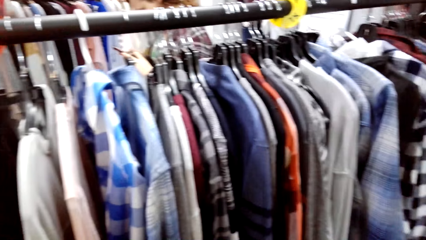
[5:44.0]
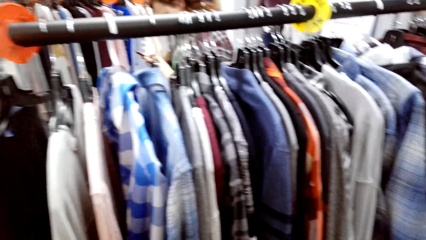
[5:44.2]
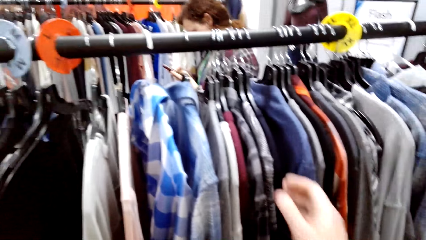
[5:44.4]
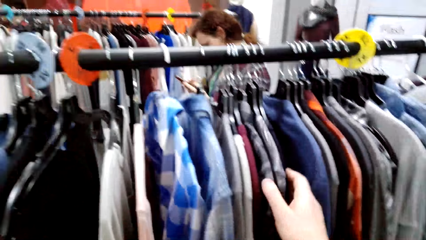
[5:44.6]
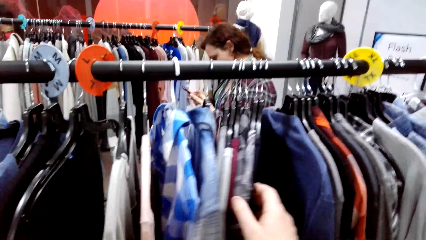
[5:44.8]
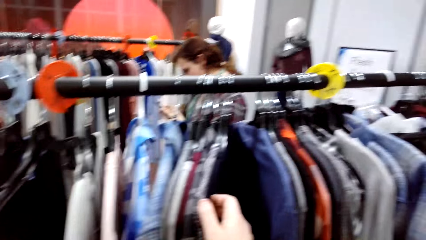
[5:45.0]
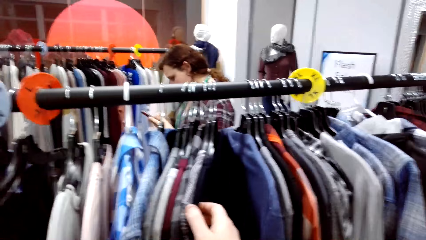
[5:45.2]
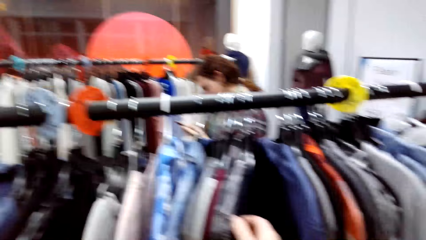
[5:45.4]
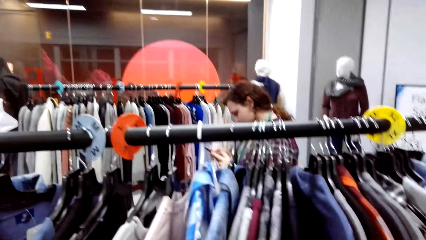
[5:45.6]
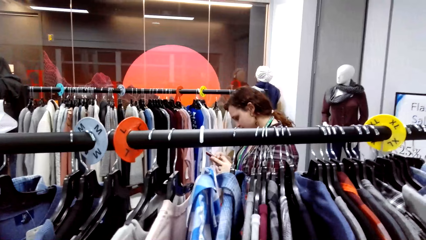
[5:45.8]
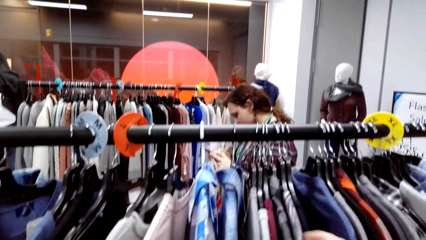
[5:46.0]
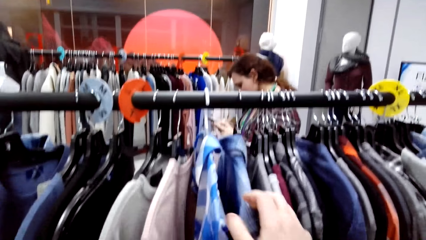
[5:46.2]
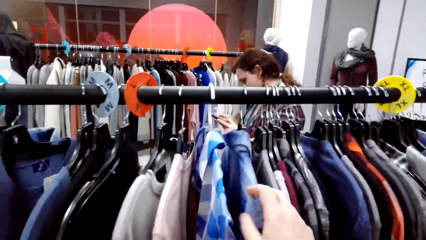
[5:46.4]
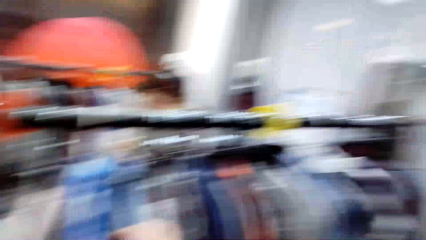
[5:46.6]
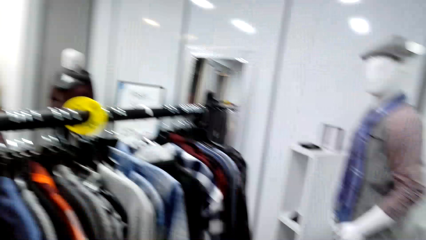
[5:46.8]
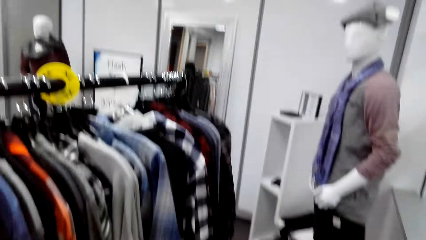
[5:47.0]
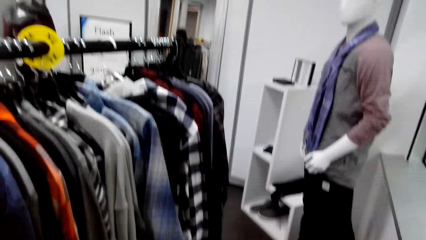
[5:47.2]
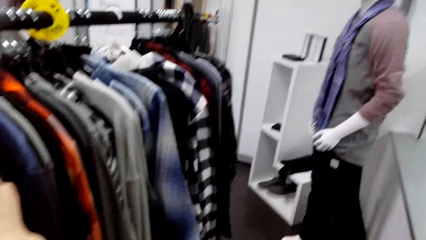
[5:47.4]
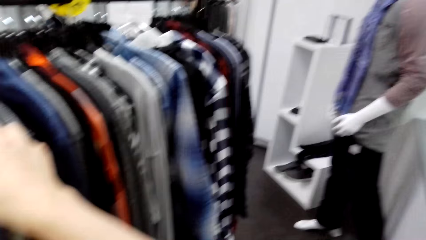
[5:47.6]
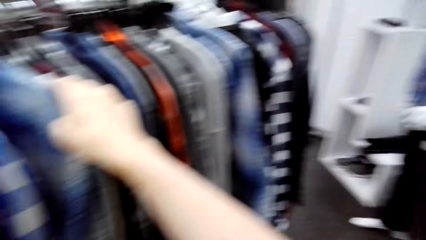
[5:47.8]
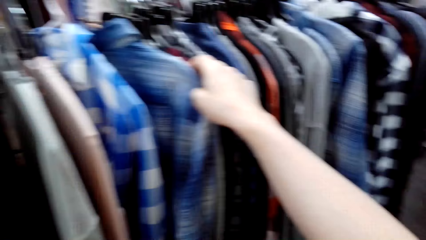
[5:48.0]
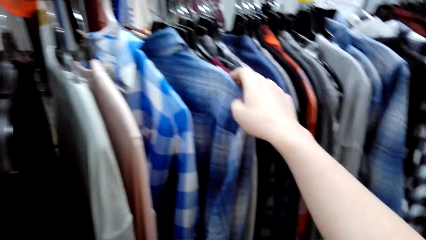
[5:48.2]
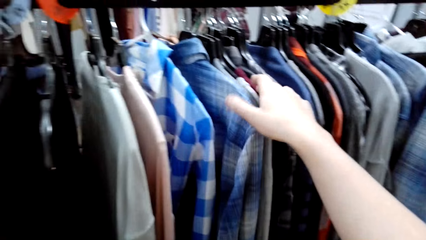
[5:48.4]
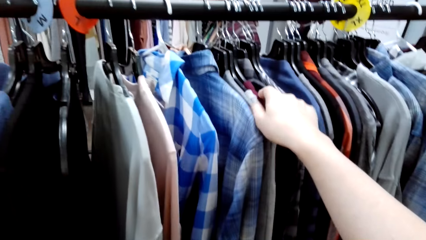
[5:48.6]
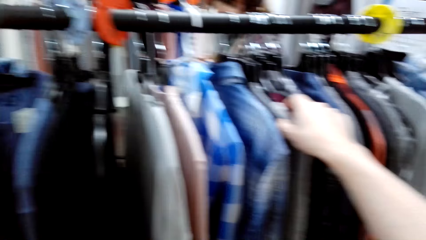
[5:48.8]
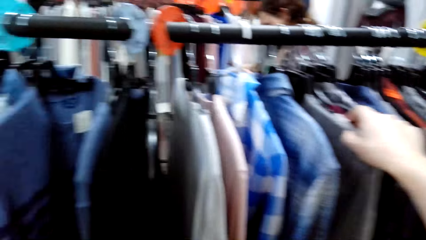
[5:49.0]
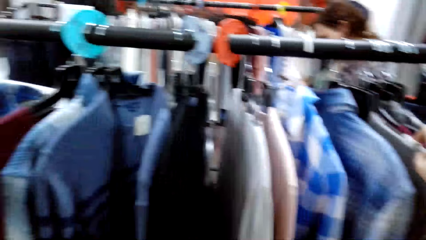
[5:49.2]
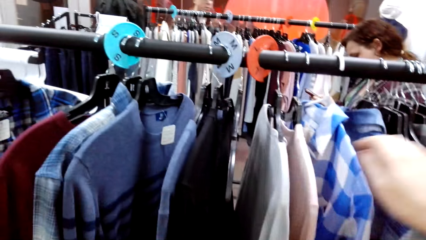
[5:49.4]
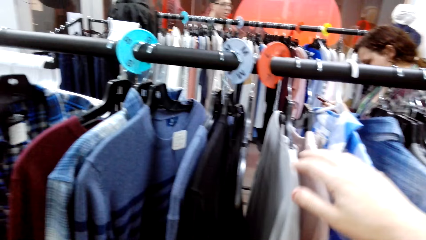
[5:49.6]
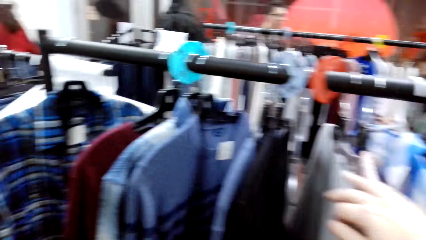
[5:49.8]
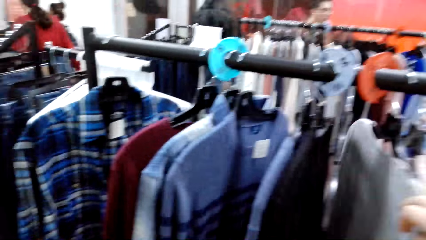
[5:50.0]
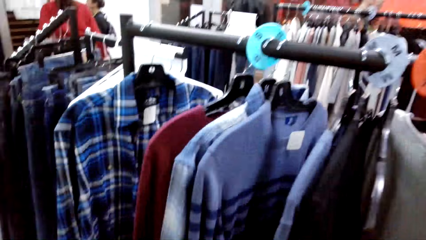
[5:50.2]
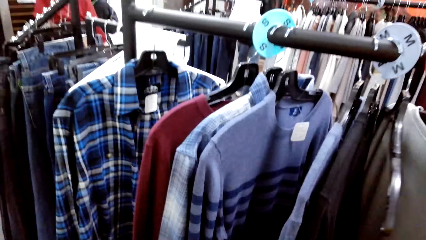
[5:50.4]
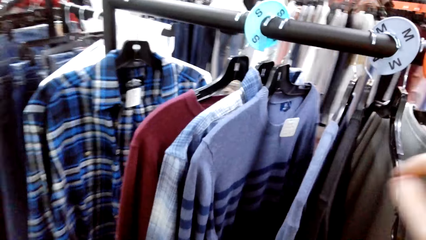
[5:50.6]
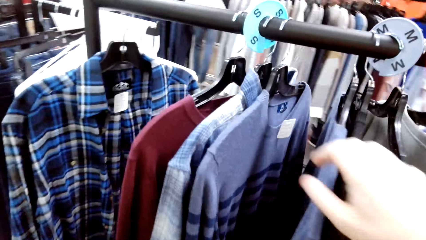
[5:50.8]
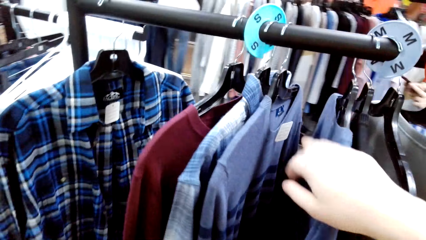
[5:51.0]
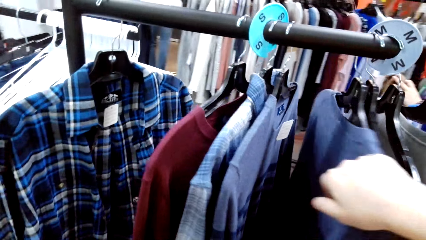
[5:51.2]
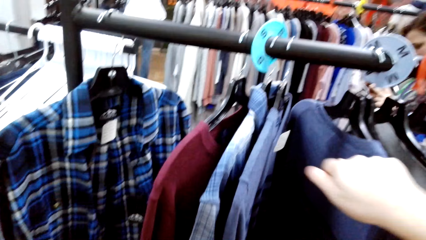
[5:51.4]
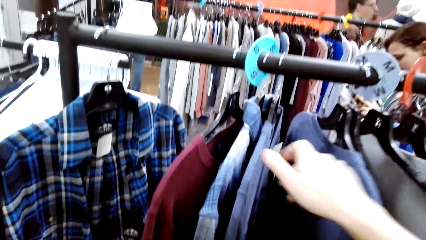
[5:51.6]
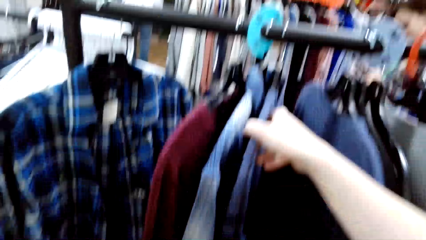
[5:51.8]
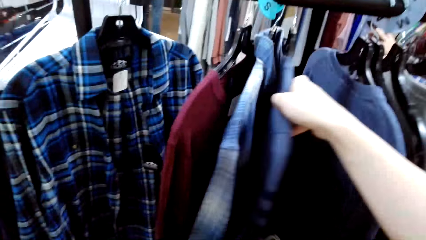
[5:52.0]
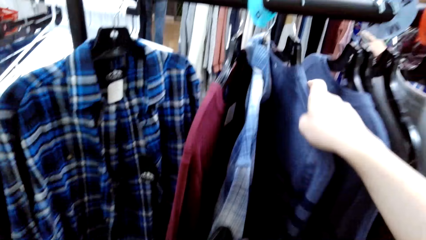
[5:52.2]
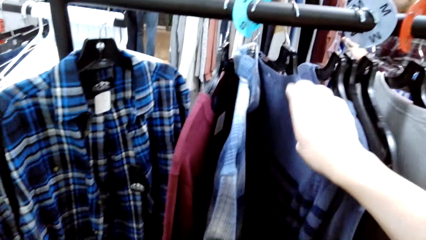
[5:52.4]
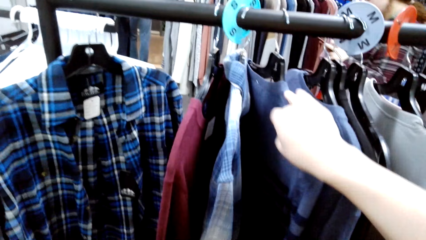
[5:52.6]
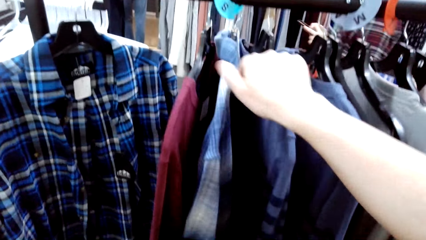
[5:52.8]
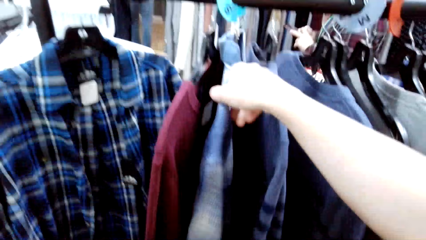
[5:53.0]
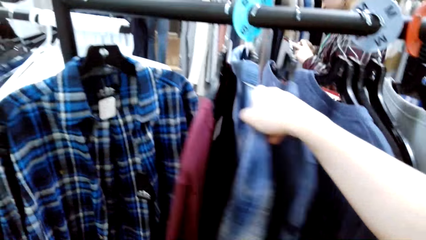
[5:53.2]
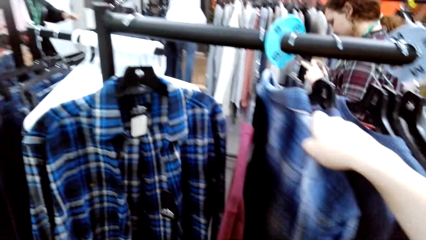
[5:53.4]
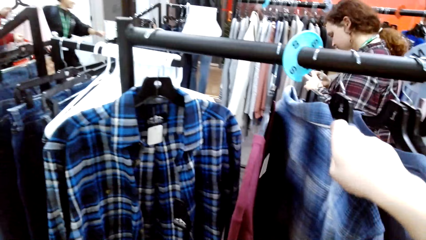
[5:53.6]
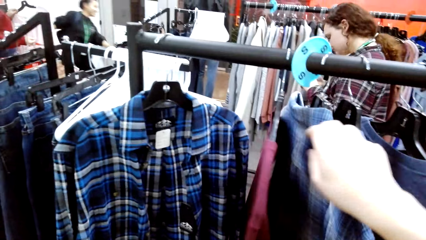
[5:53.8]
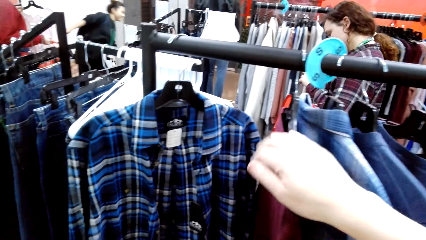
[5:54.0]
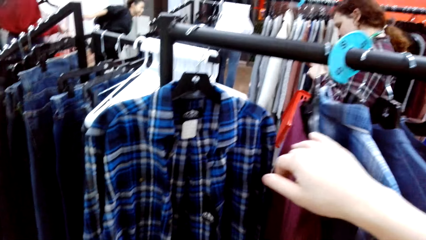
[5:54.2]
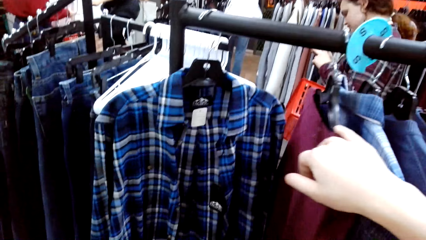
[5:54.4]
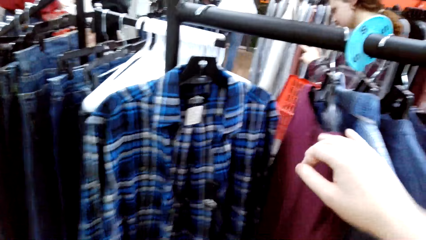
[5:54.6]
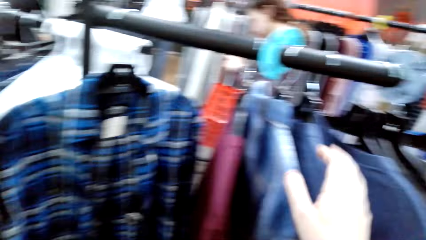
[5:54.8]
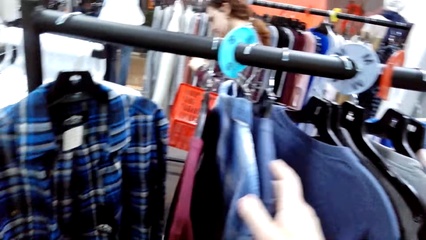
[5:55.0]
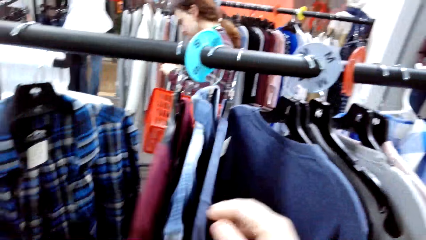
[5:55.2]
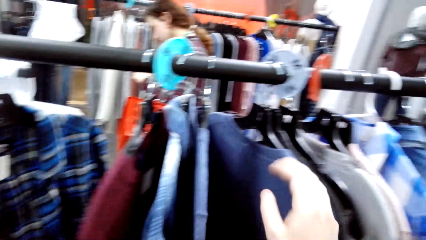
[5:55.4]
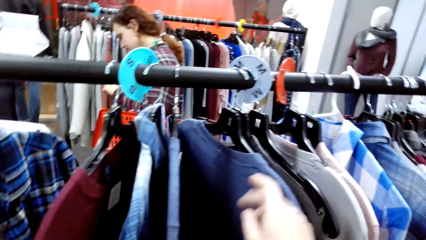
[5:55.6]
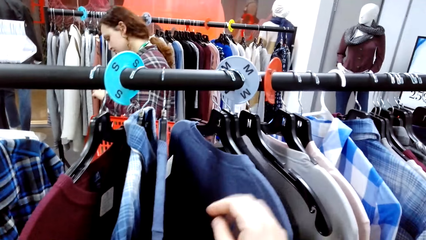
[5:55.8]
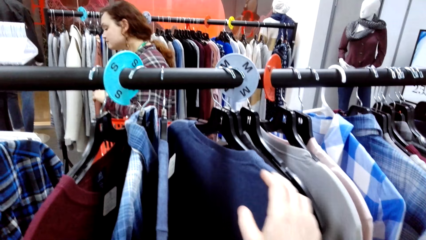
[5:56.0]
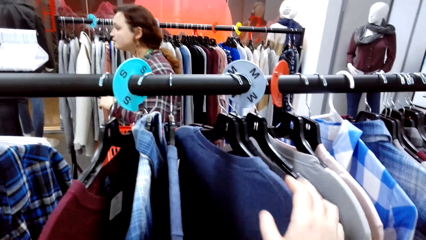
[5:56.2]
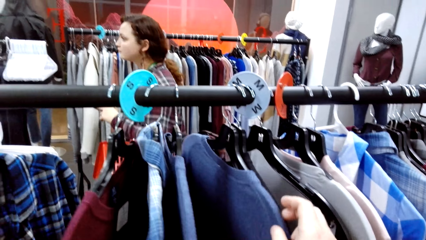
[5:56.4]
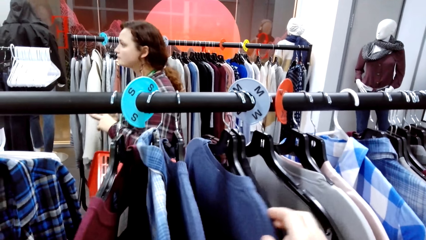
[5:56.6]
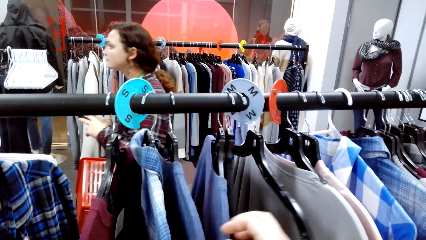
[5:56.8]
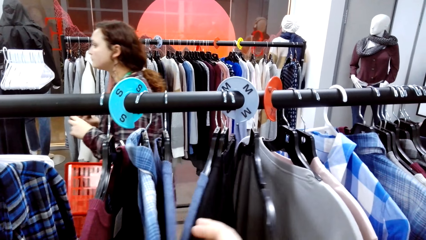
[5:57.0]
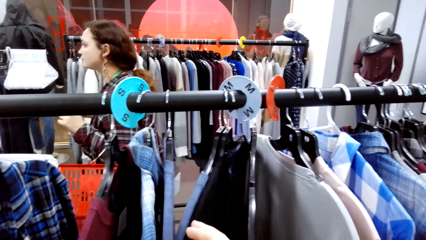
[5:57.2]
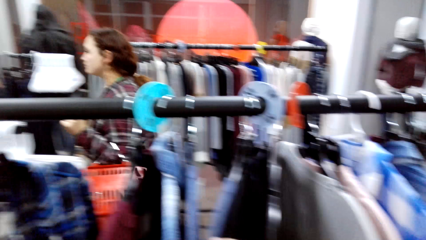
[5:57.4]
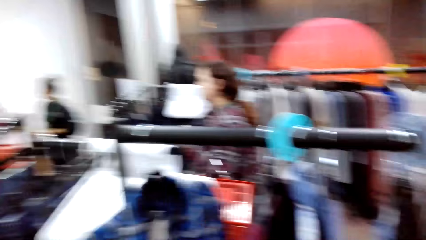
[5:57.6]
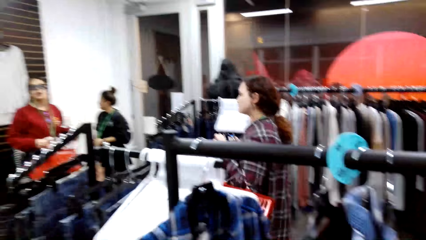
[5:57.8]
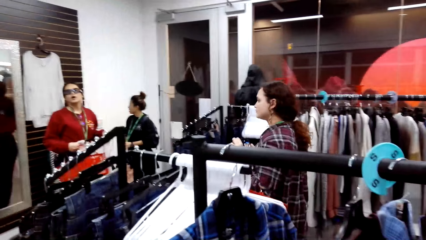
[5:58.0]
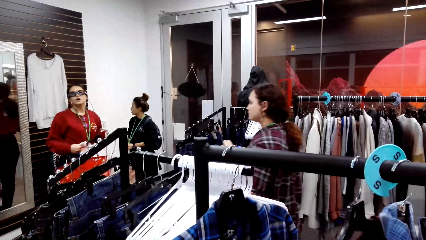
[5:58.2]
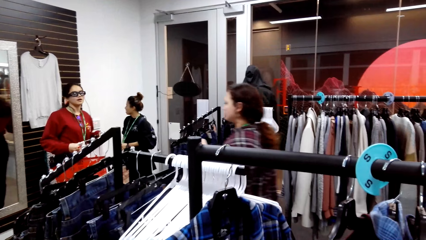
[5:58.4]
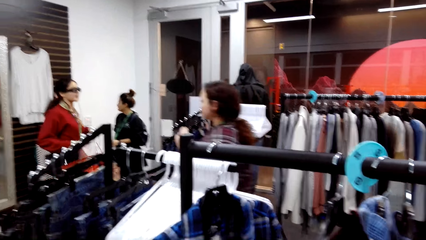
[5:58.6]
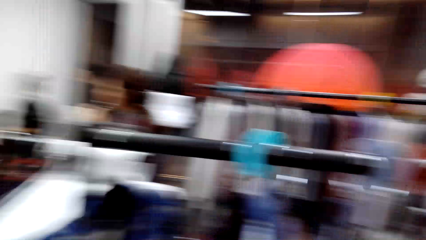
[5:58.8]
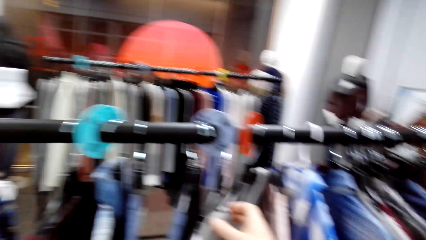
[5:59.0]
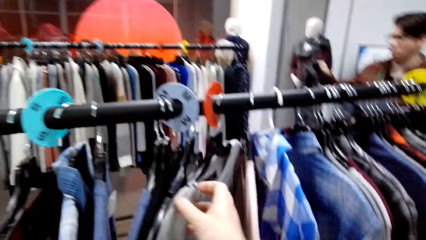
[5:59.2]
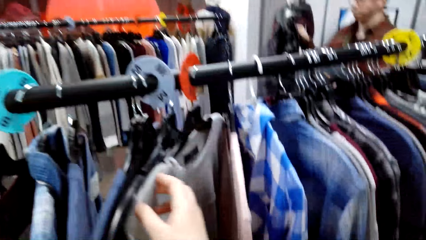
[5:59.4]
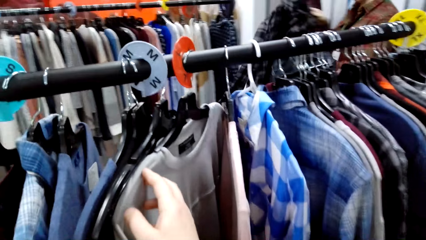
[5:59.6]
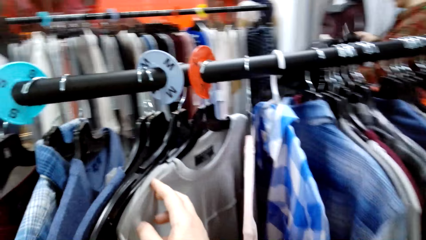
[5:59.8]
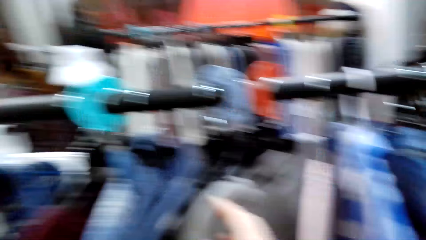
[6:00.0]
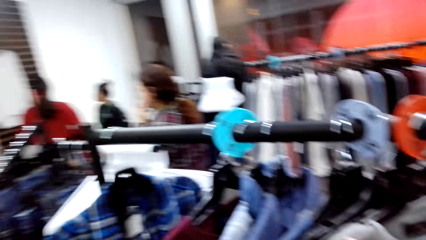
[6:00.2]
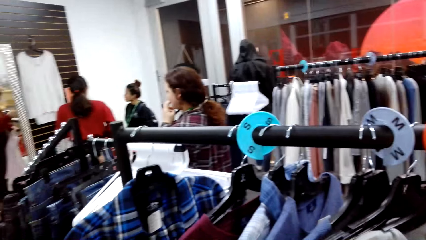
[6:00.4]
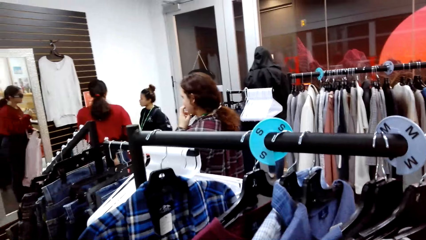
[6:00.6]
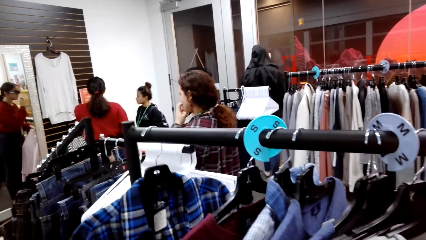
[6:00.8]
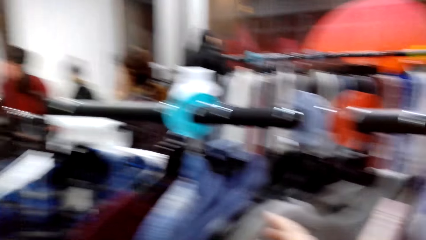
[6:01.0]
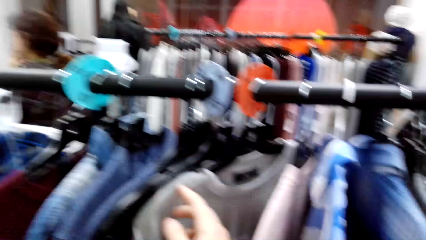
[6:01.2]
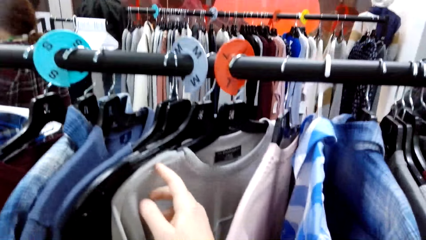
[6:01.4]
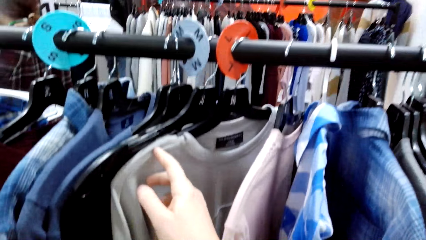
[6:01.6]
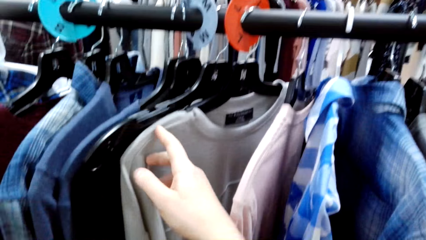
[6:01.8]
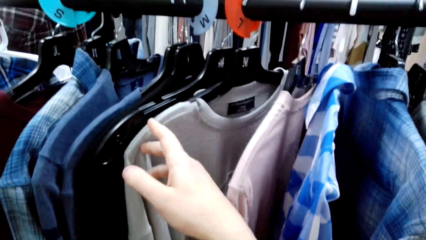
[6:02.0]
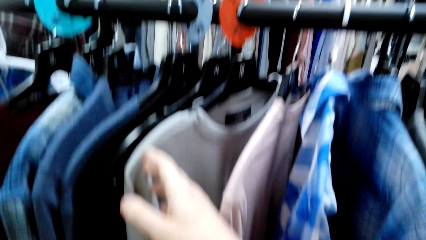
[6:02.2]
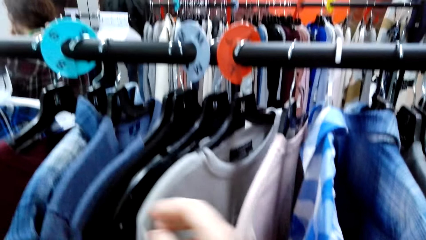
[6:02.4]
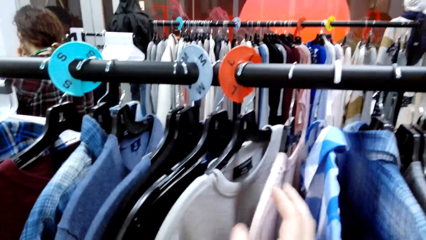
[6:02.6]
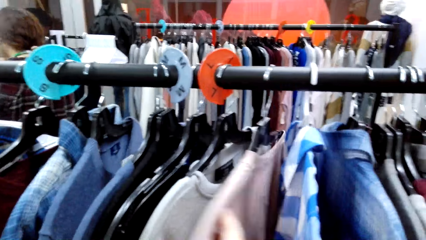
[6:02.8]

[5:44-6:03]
The camera wearer pushes clothes. They touch the shirts on a hanging line. A woman walks forward. The camera wearer touches the shirts on the hanging line.
